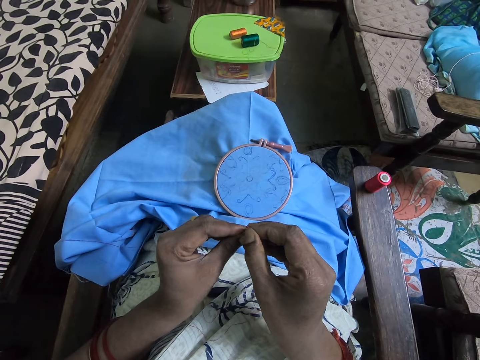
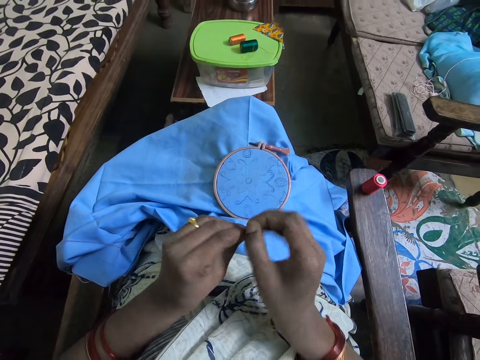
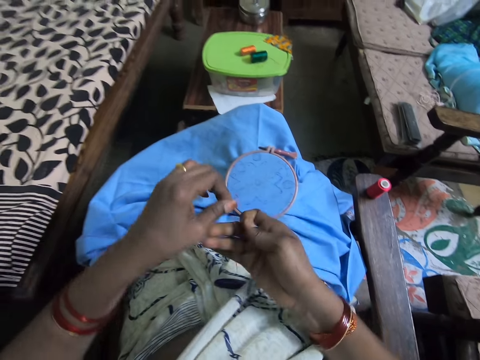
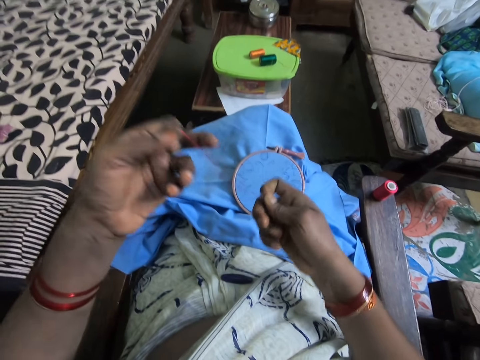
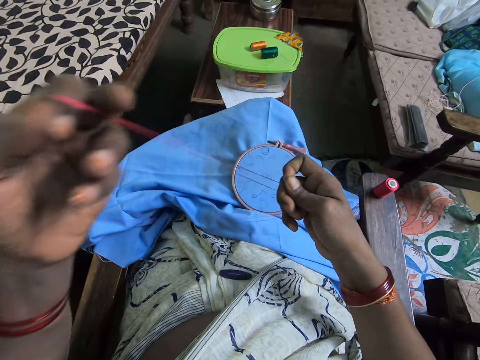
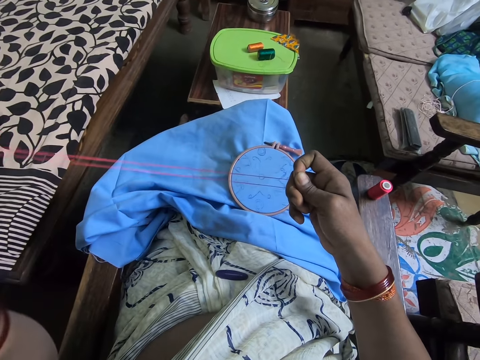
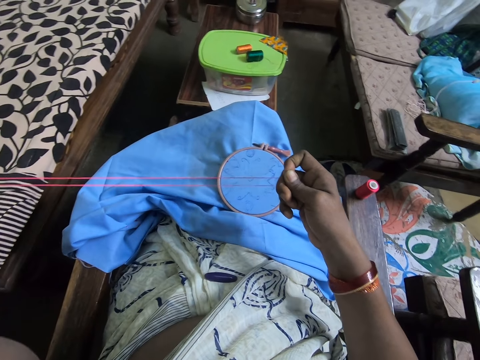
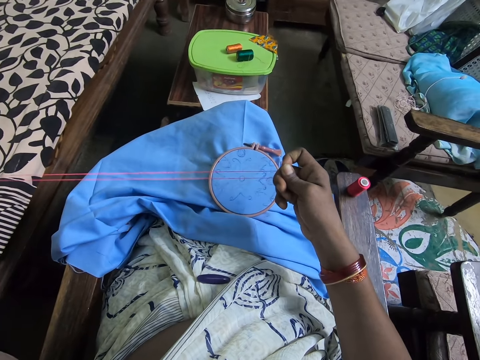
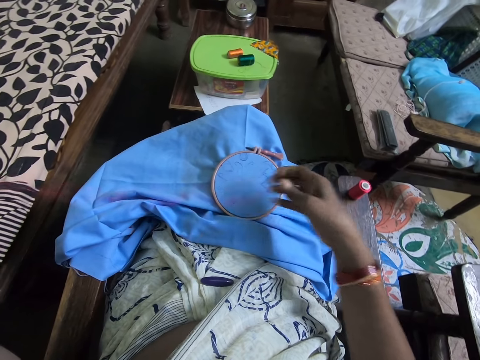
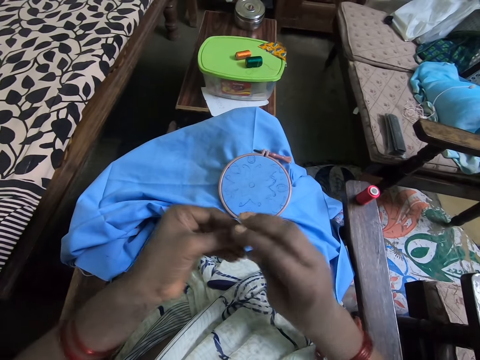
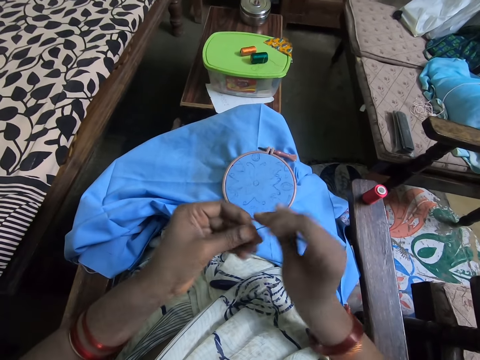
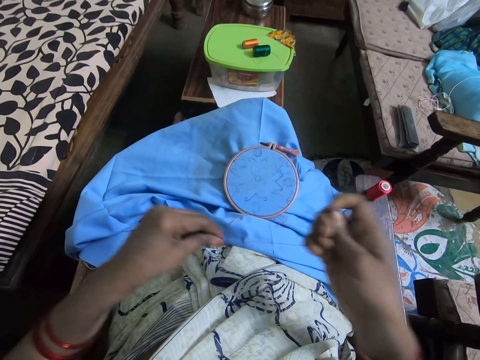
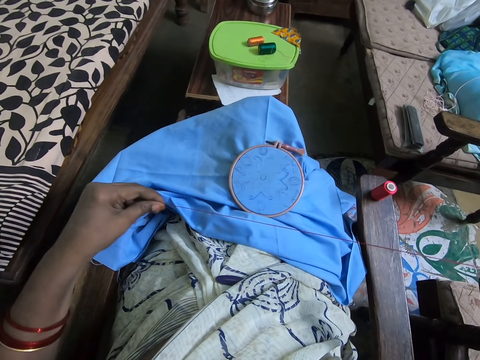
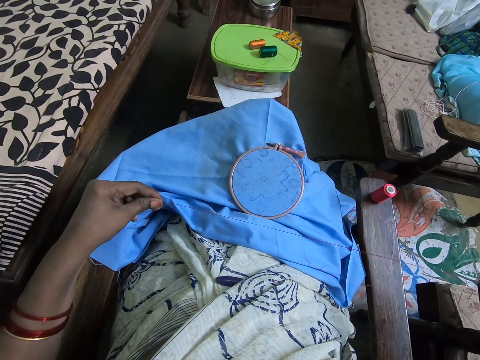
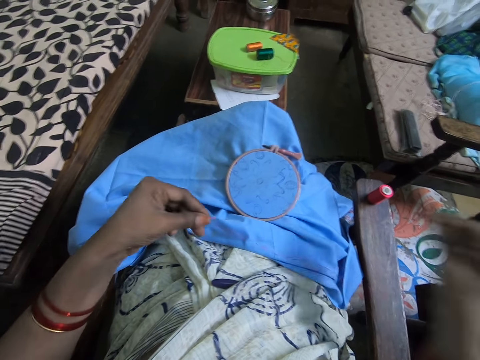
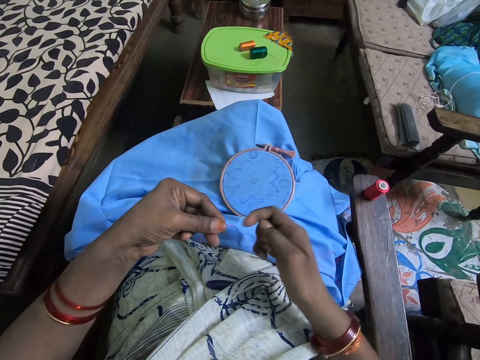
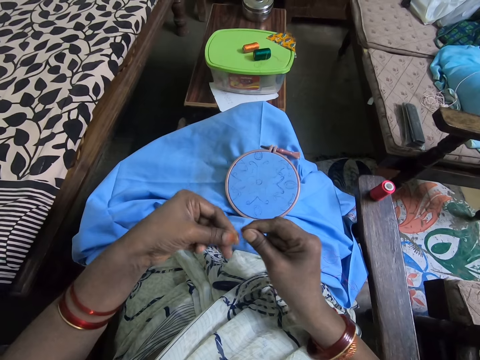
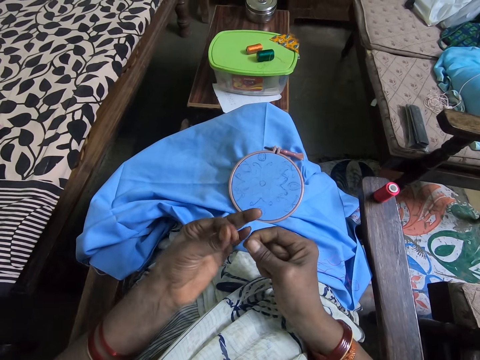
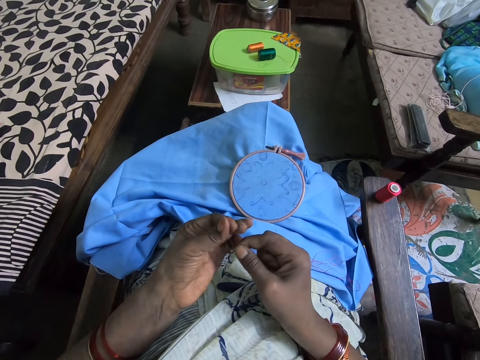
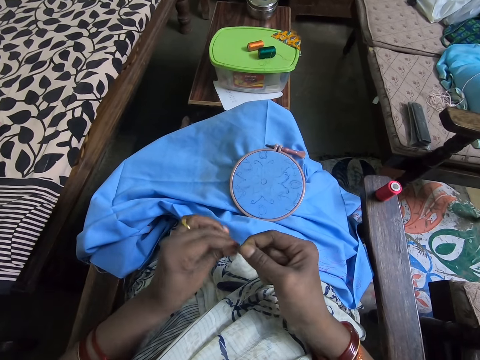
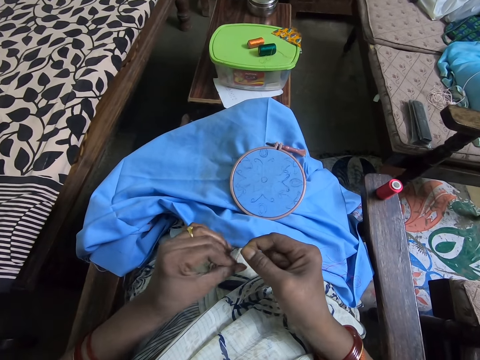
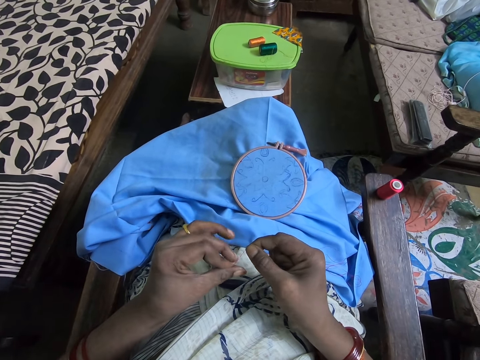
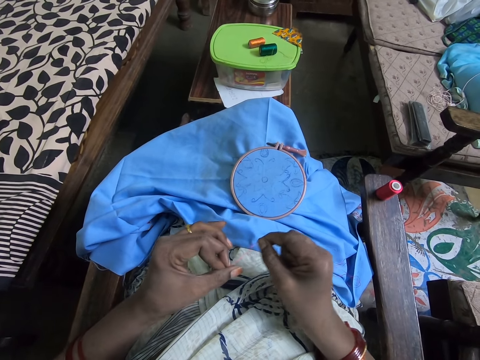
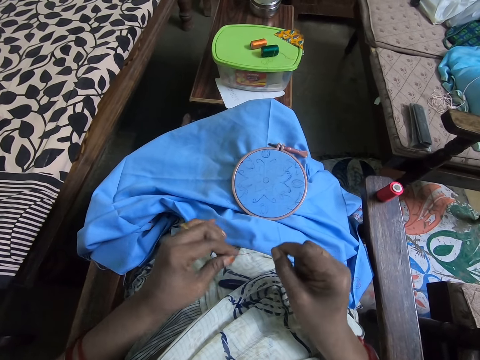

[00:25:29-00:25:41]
The camera wearer puts a yarn in a needle. They pull the yarn. They hold the needle. They pull the yarn. They fold the yarn.

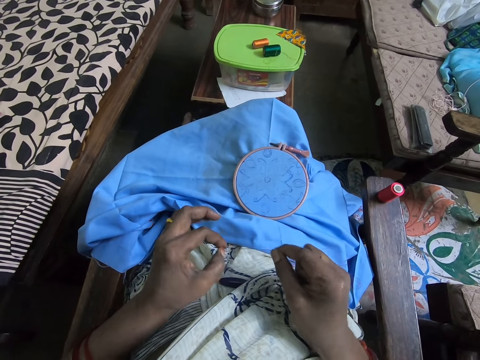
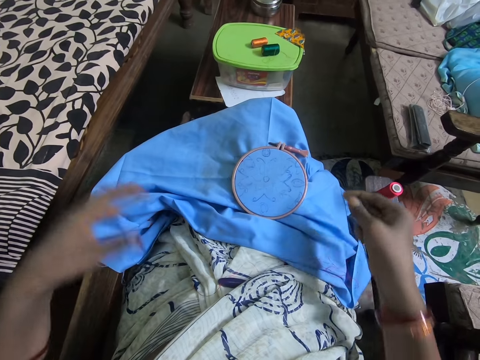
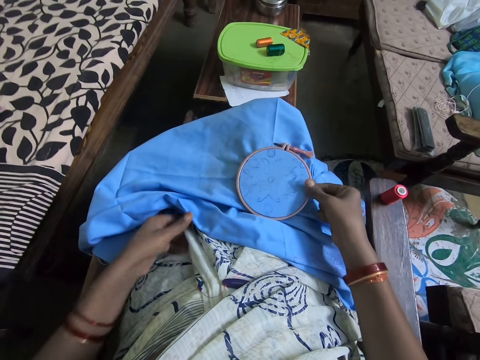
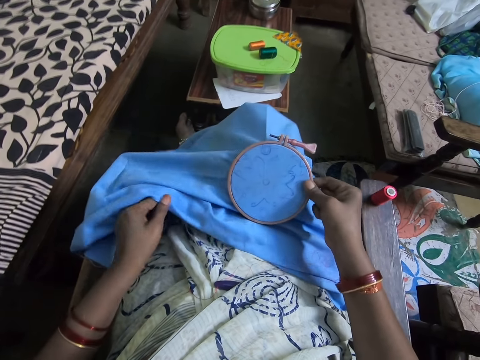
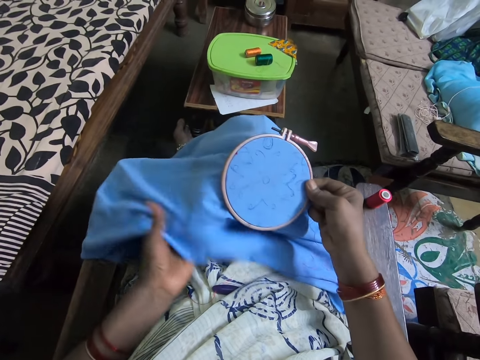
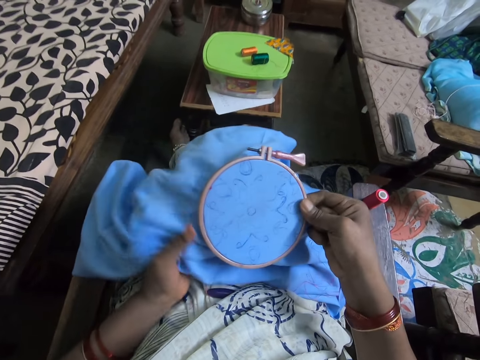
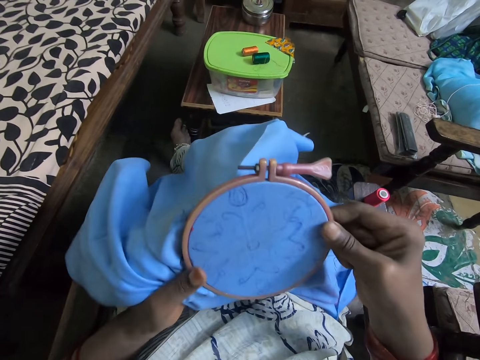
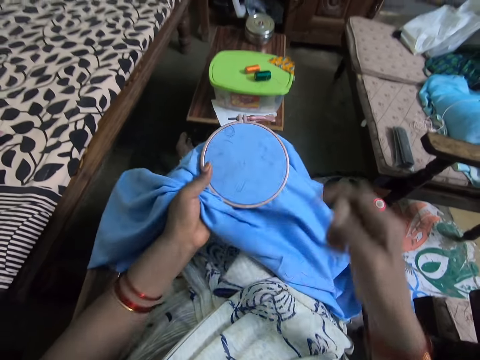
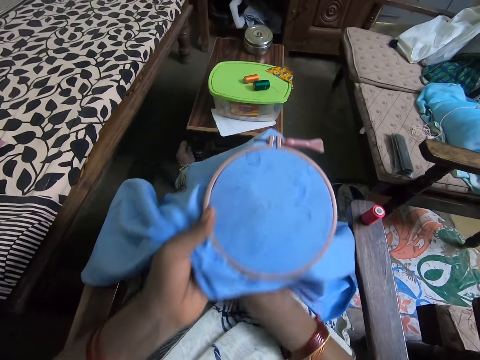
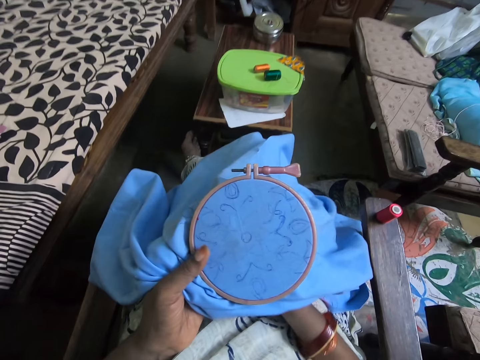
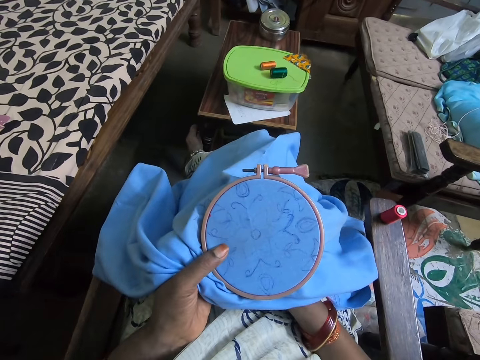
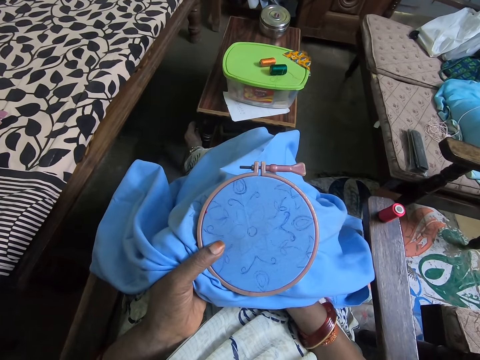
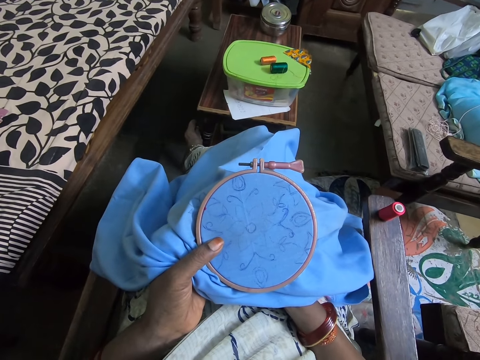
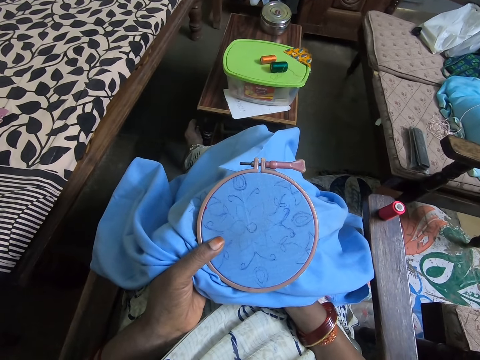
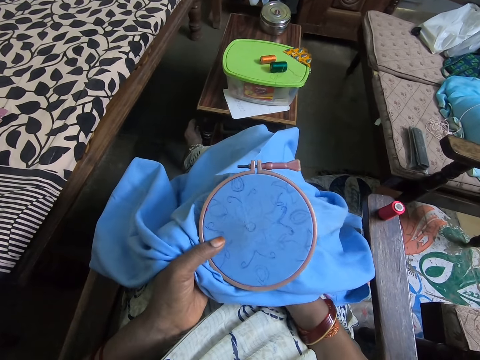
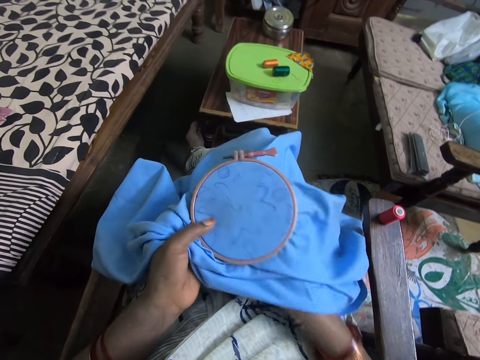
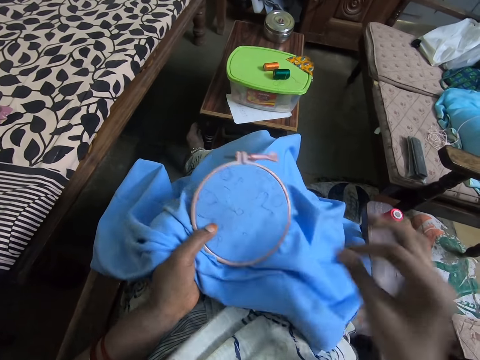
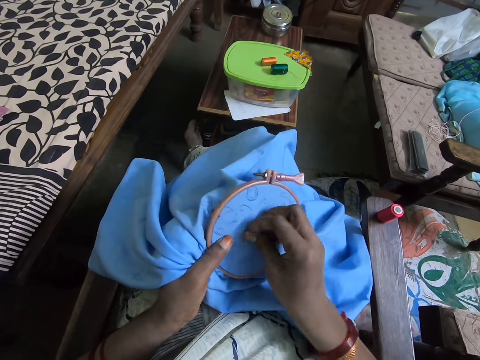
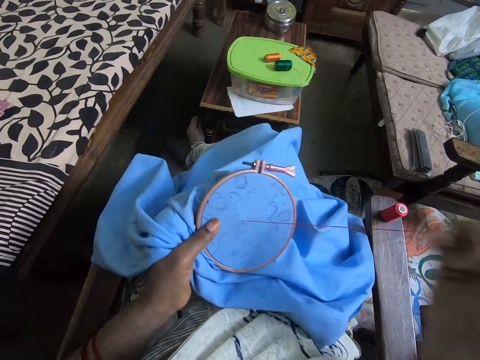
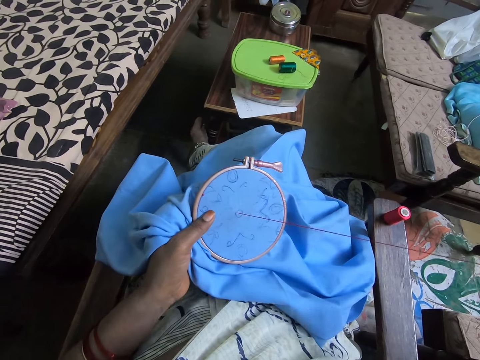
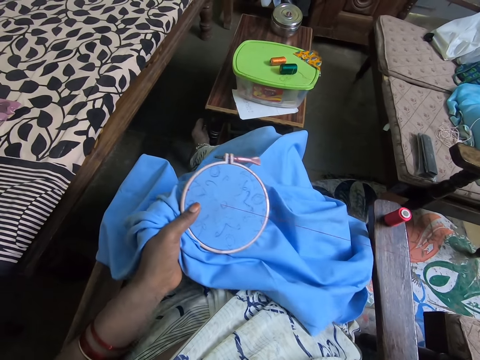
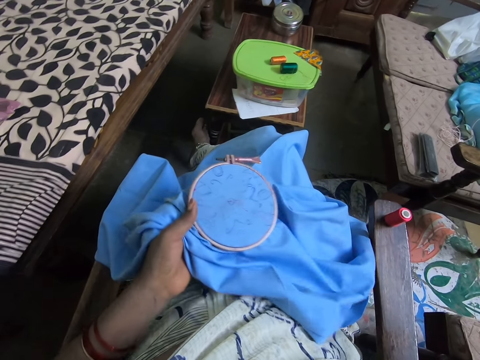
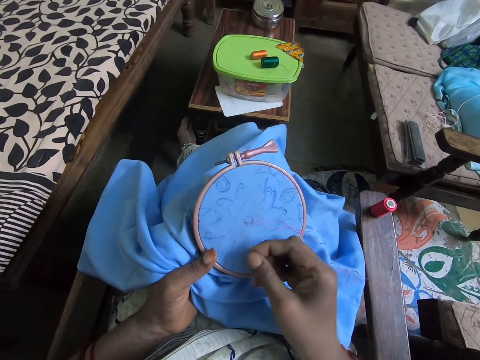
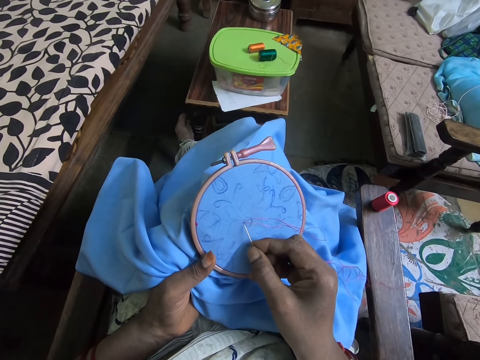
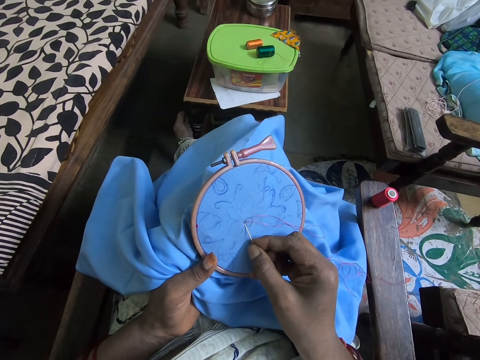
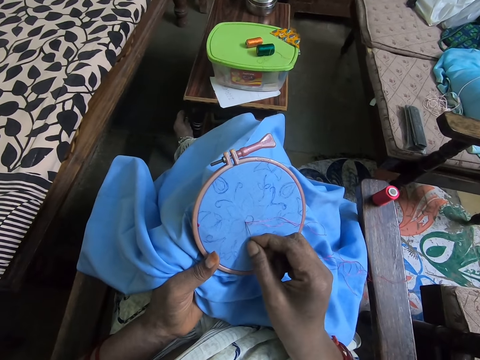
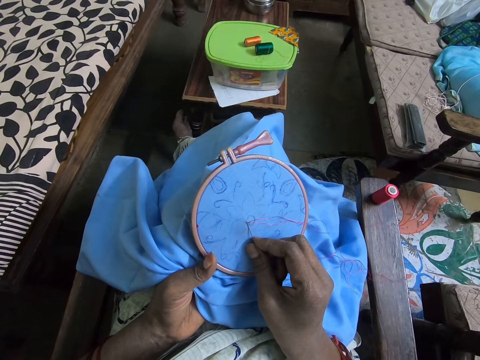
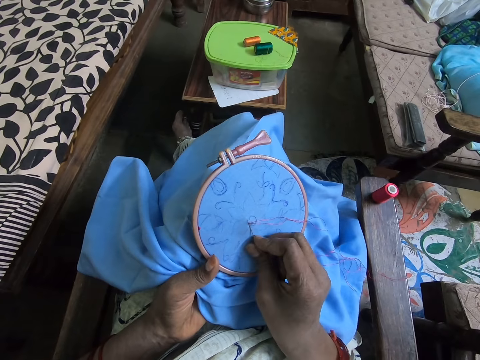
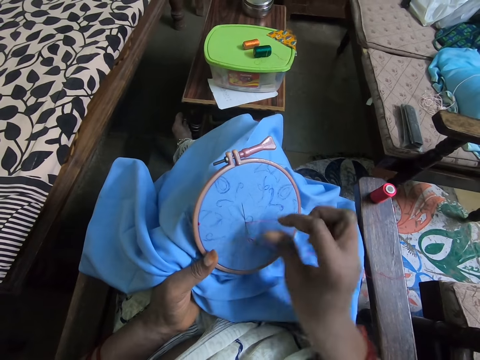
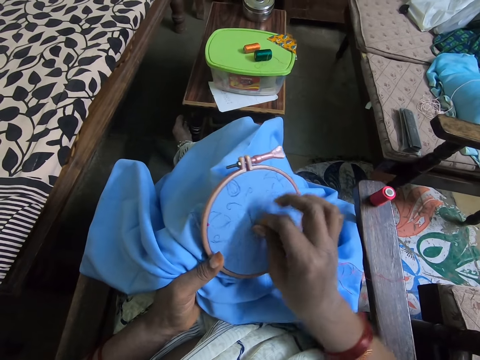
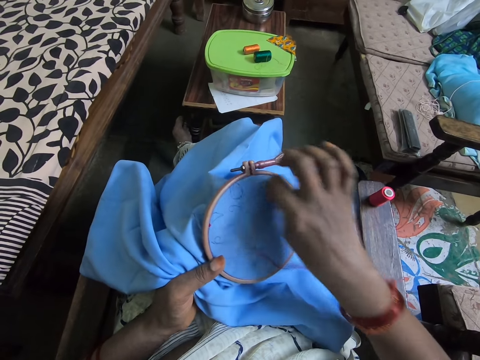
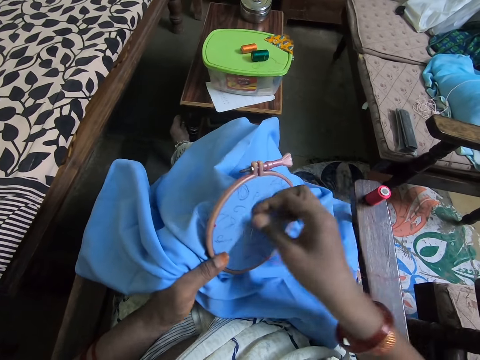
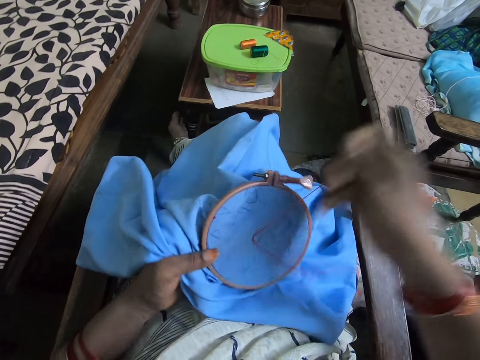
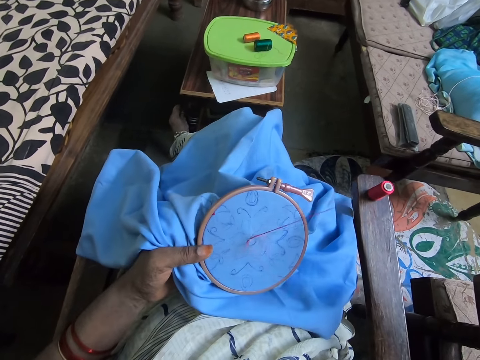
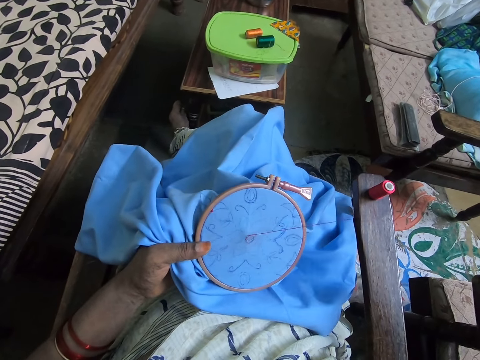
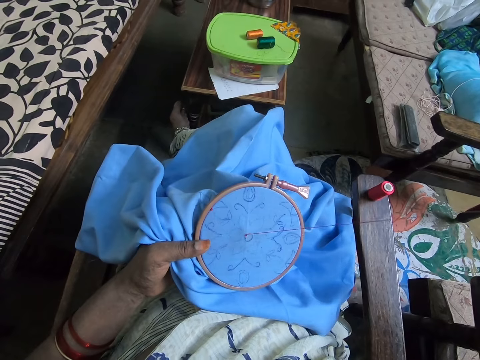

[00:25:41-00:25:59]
The camera wearer holds a fabric. They pick the fabric. They put an arm under the fabric. They put a needle inside the fabric. They pull the yarn from the fabric. They pull the needle. They put the needle inside the fabric. They insert yarn in the fabric. They roll a string on the yarn. They move the yarn over the needle. They pull the yarn. They pull the needle.
